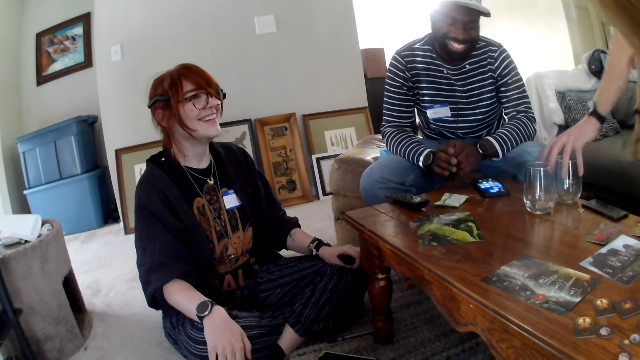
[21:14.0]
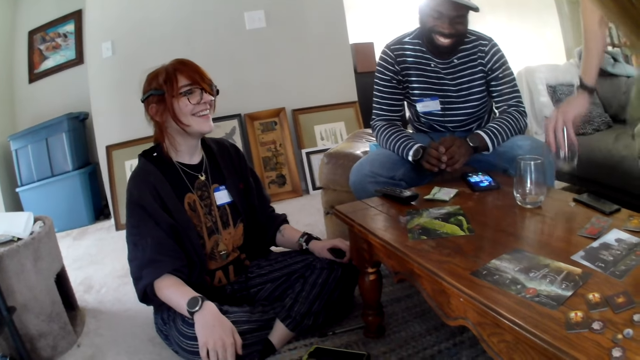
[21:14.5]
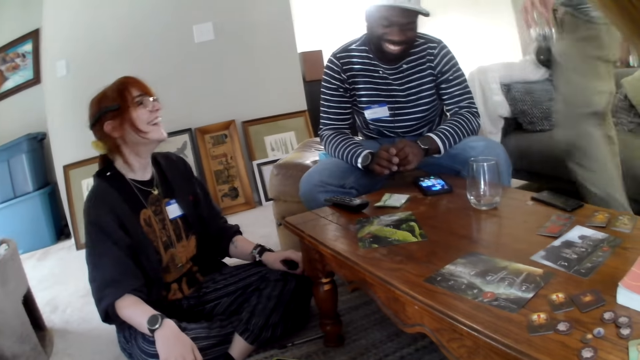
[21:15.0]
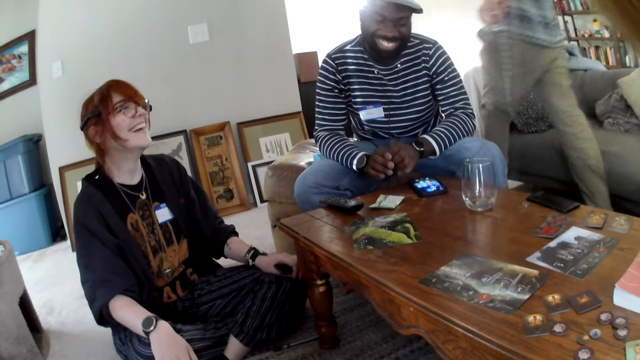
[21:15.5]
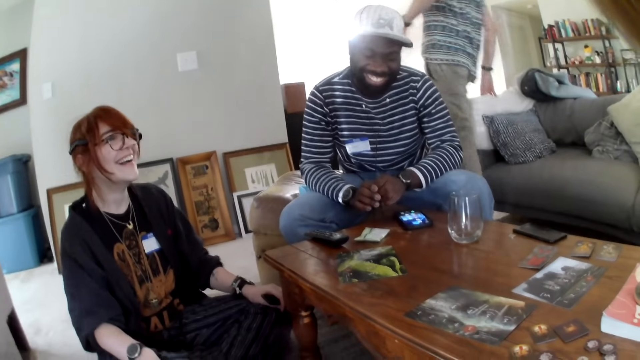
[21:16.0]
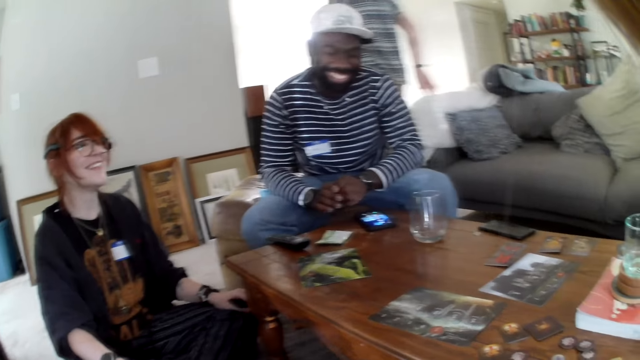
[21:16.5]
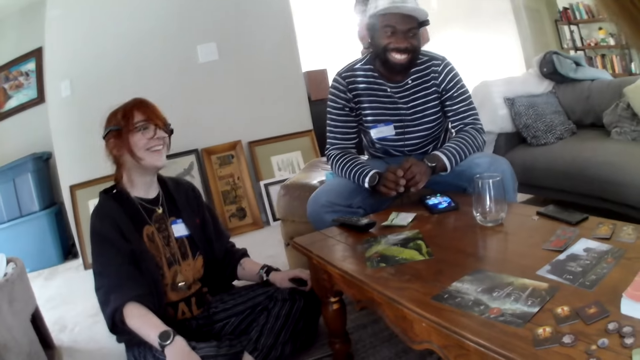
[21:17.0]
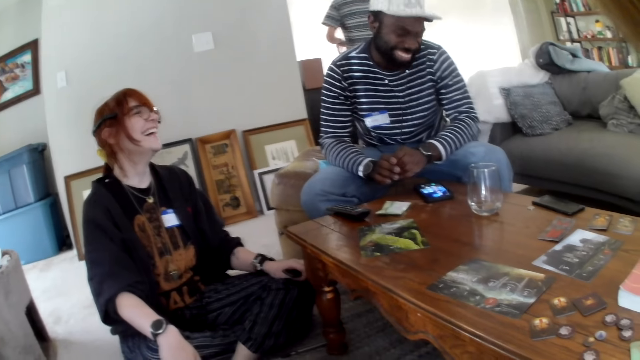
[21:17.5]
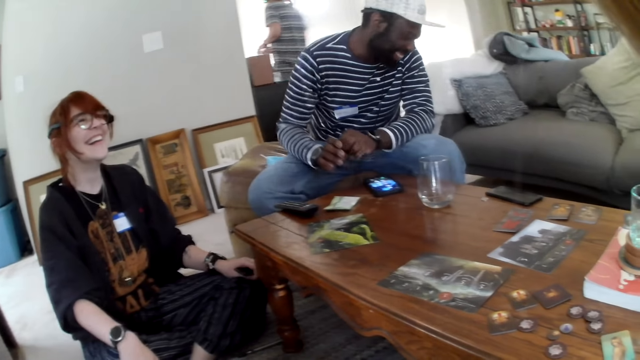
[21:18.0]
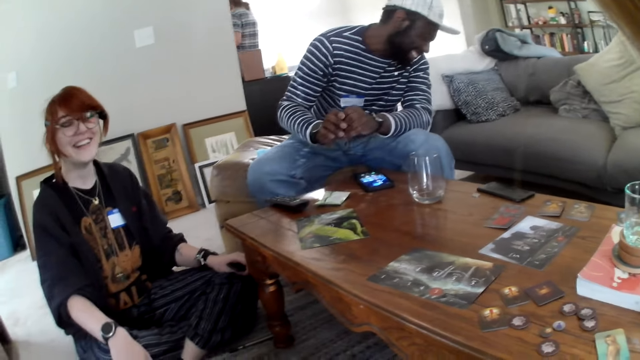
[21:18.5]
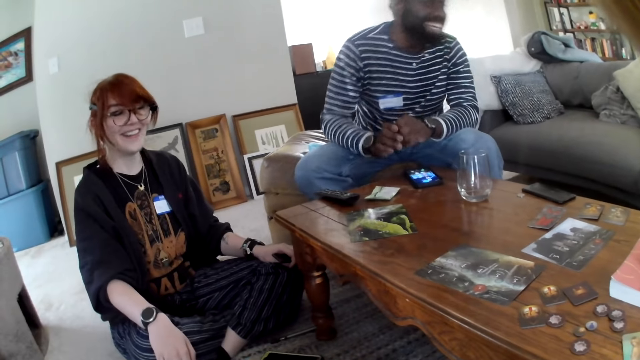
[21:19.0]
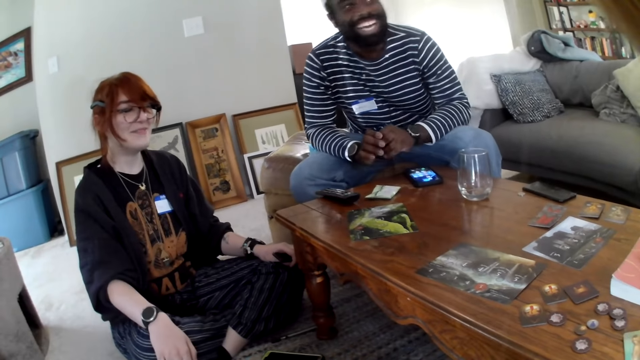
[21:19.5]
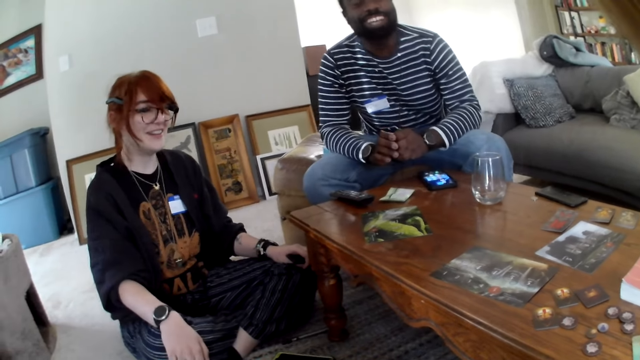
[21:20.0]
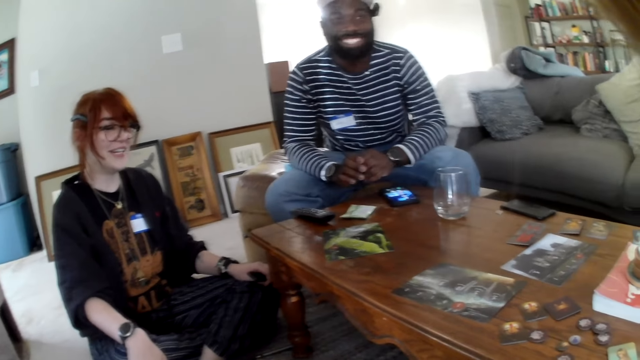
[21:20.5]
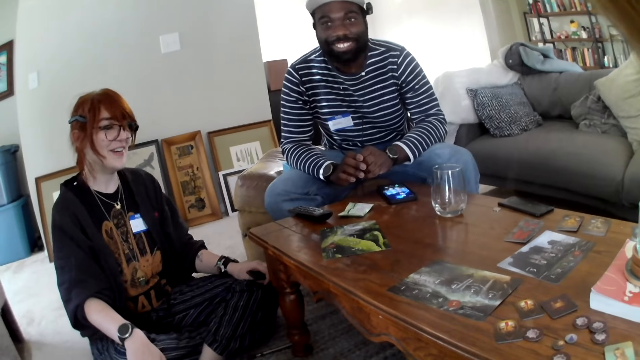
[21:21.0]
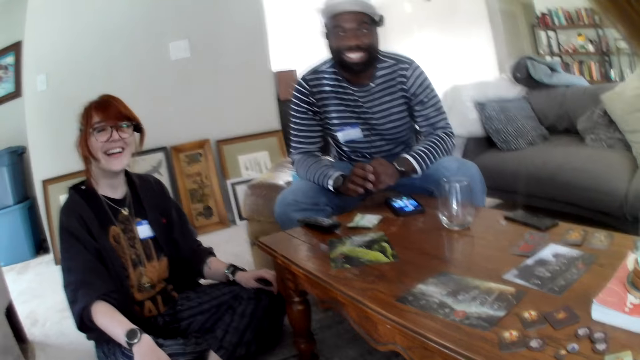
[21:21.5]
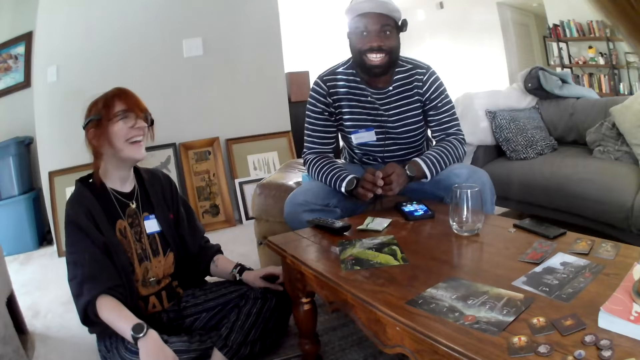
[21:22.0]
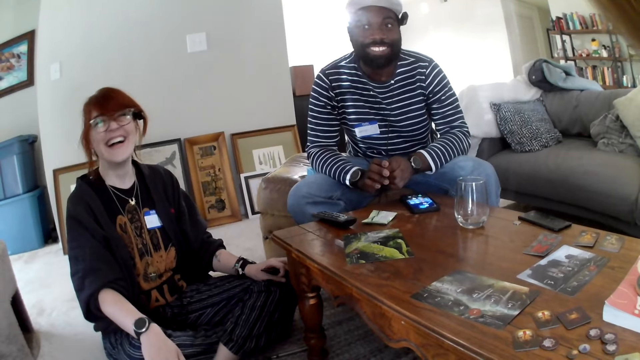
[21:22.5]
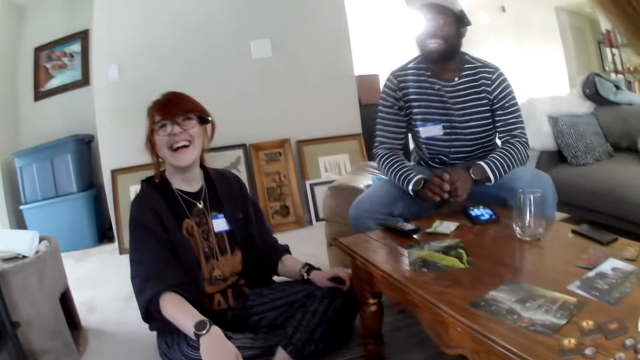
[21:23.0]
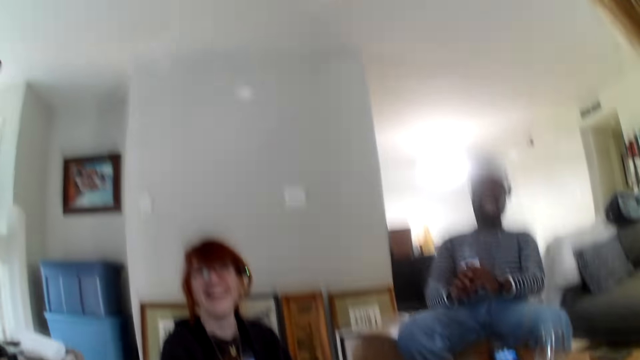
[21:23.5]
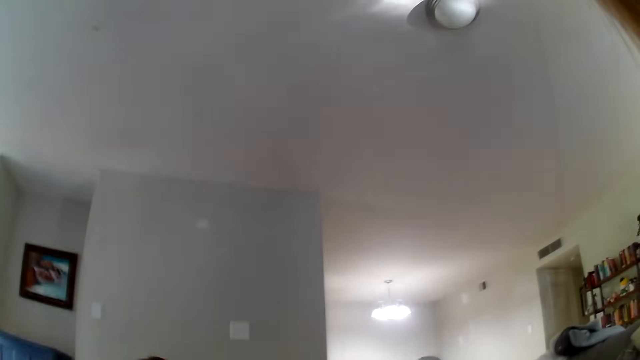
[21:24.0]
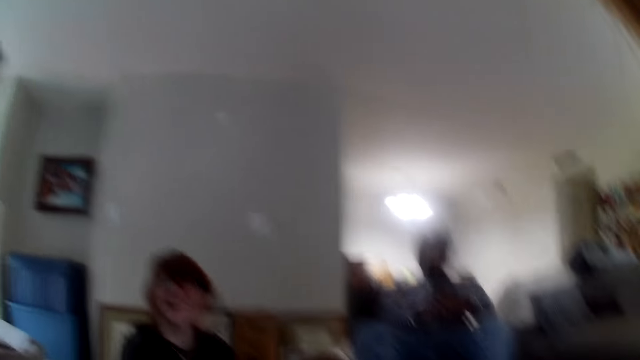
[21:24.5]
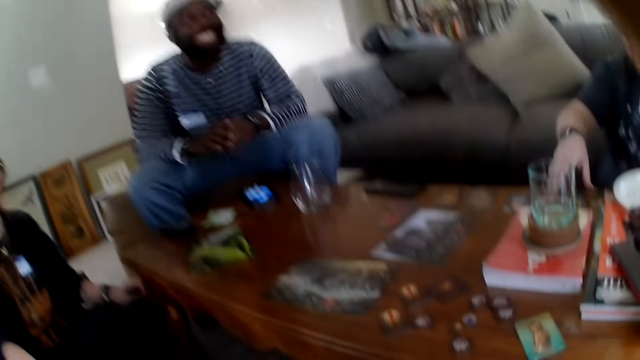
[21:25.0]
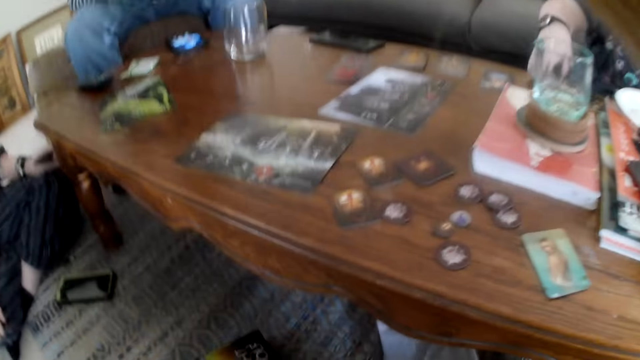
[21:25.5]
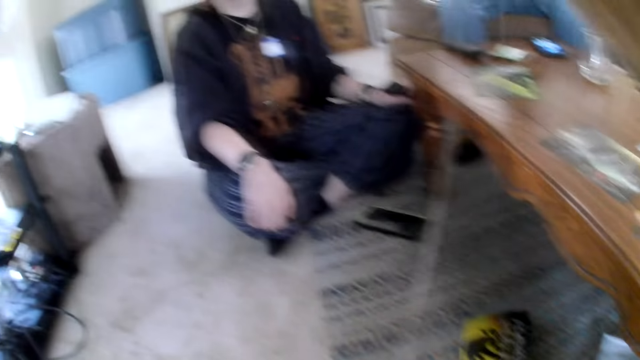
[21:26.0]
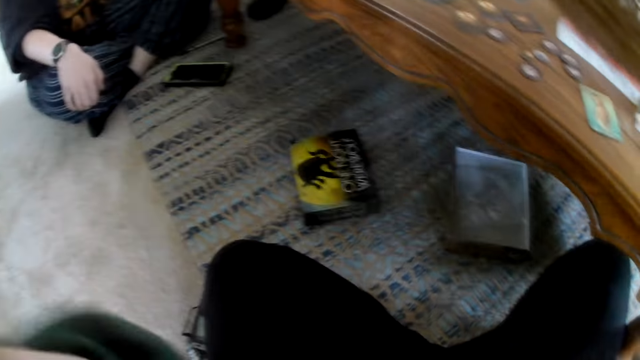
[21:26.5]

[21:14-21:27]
A woman laughs. A man picks the glass from the table. The man walks in the house. Another man laughs. The woman laughs. The woman talks. The other man laughs. The woman talks. The other man speaks. The woman speaks. The woman laughs. The other man speaks. The other man laughs. A third man picks cards.

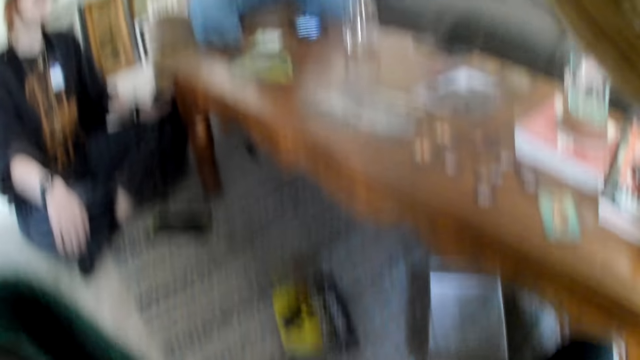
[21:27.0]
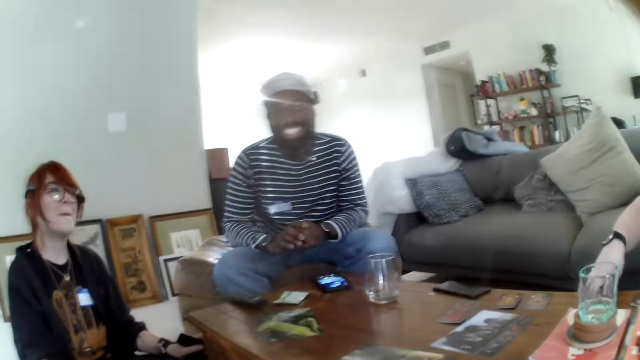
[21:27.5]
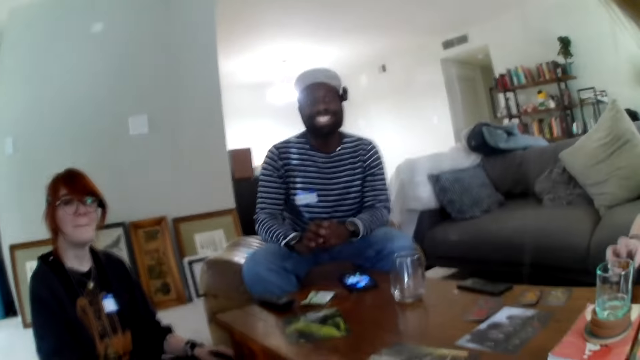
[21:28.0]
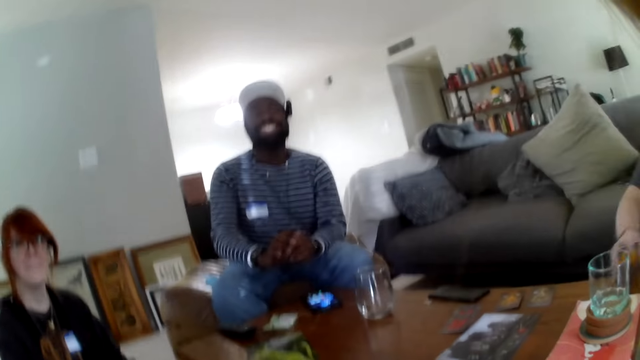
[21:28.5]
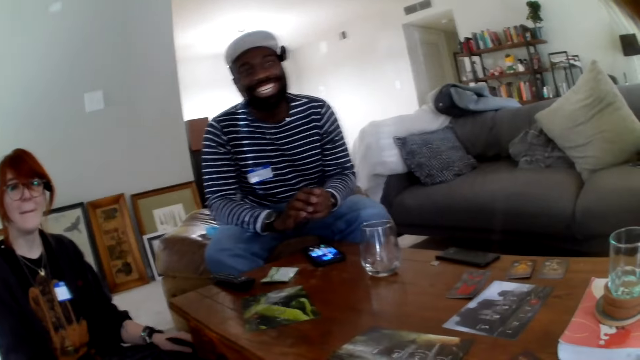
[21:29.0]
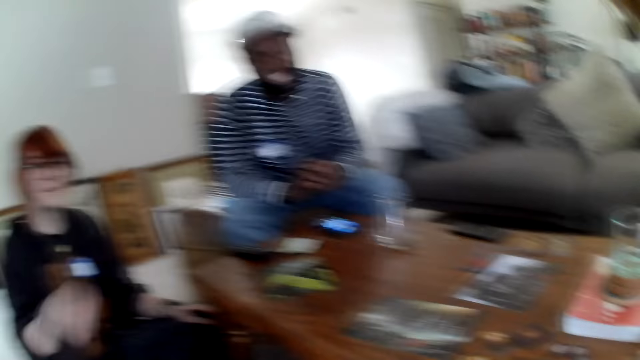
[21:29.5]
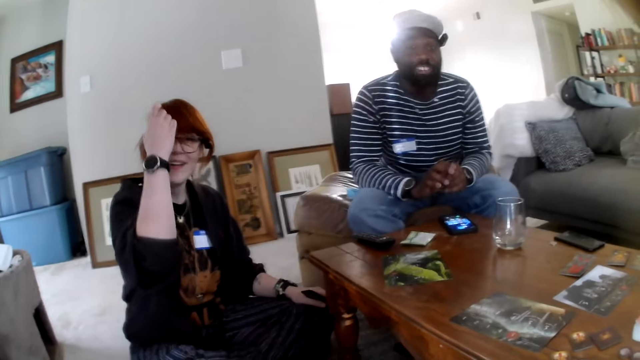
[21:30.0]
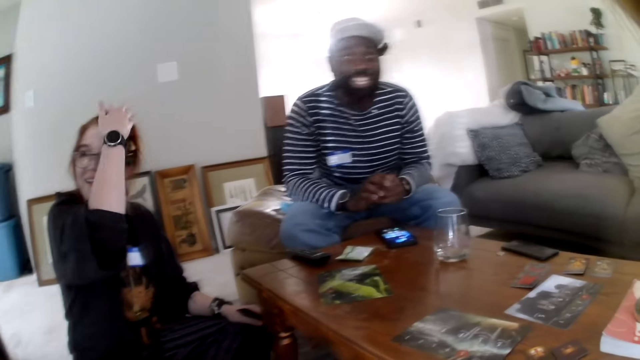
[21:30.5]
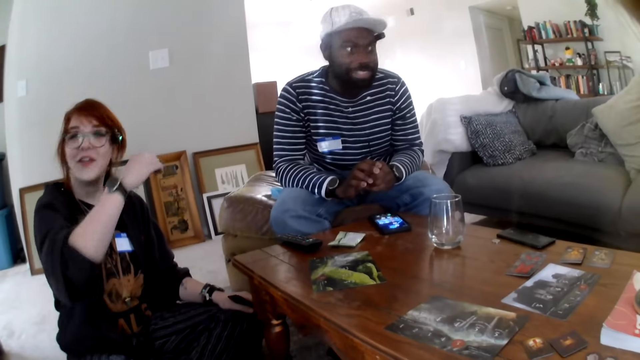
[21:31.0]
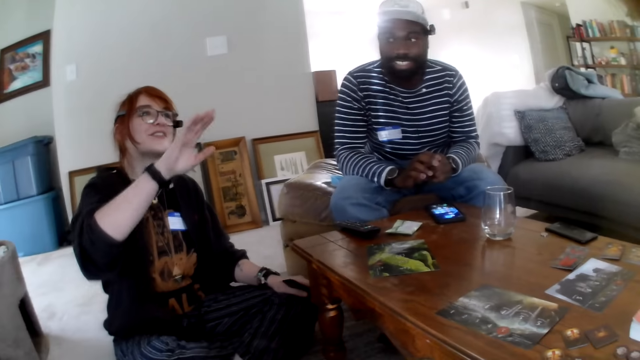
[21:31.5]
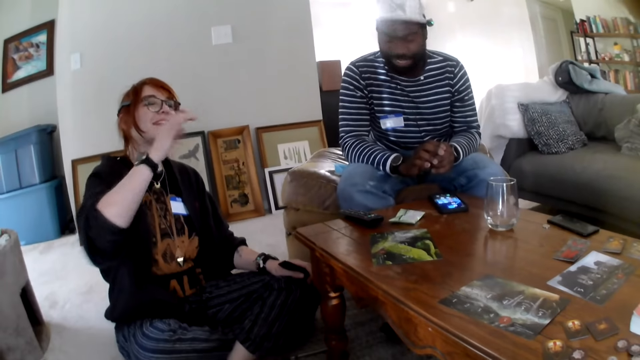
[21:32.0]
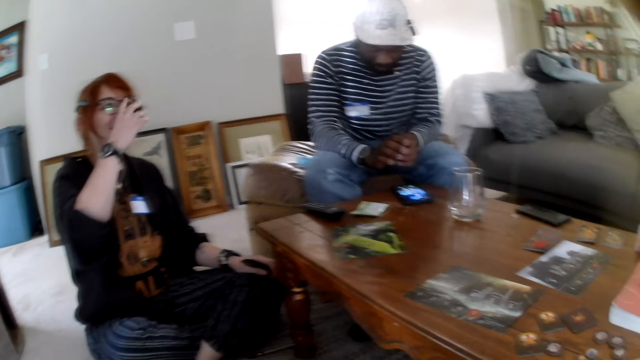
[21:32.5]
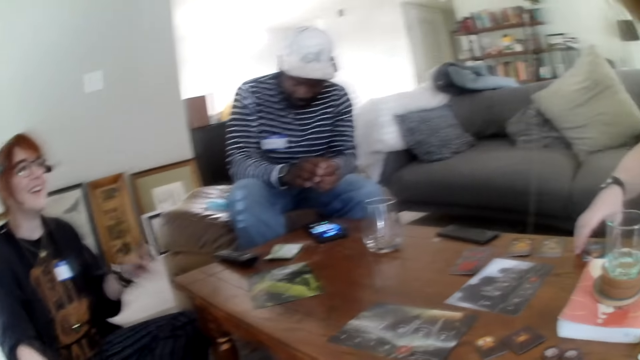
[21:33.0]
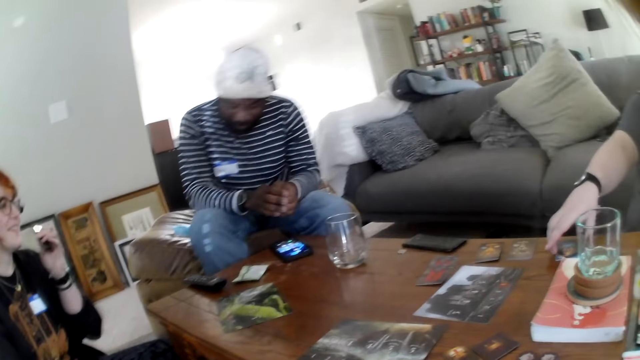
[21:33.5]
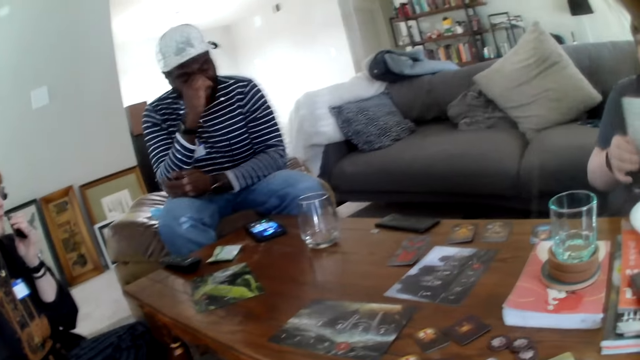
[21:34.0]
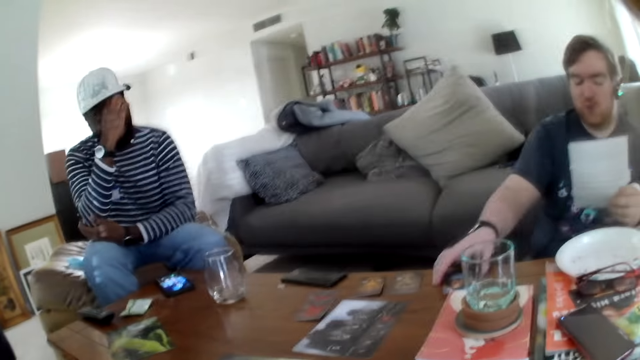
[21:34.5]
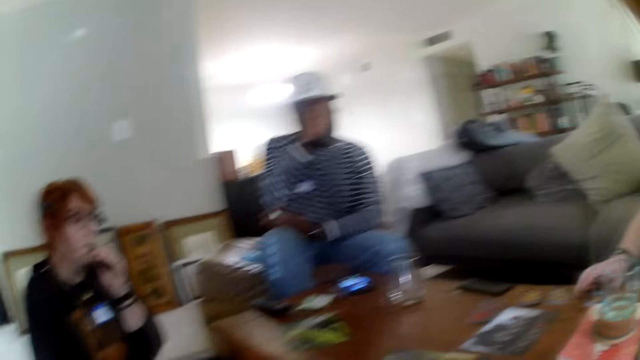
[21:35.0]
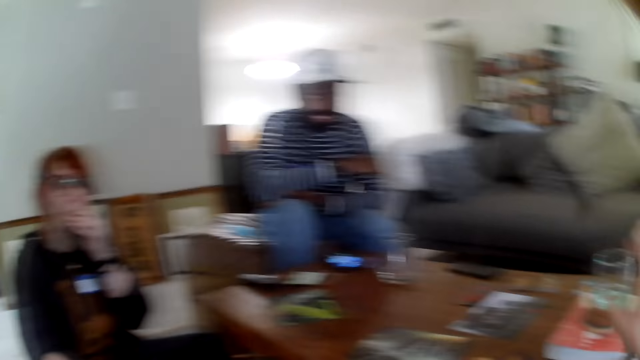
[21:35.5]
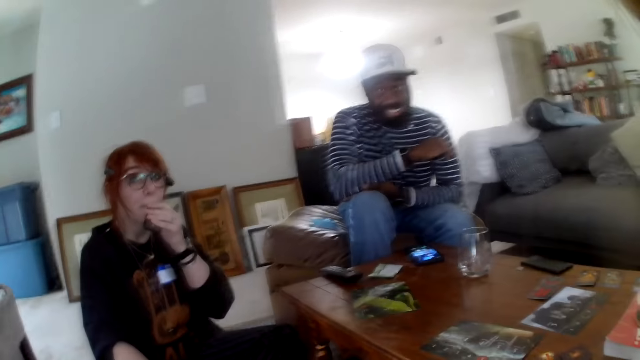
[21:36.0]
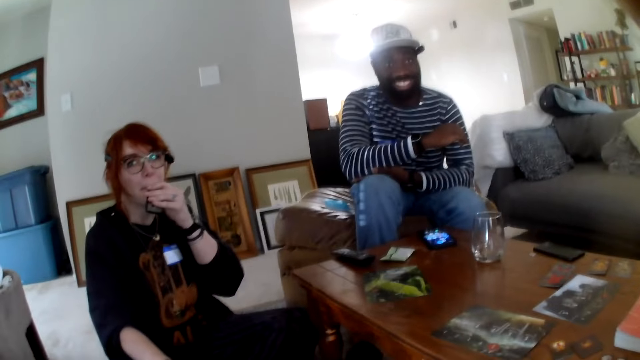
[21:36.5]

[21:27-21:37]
The camera wearer laughs and talks. A man laughs. A woman touches hair. The man speaks. The woman speaks. The camera wearer speaks.
